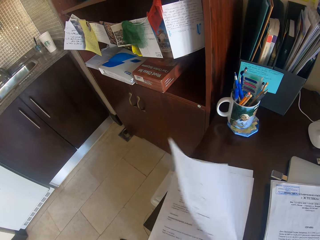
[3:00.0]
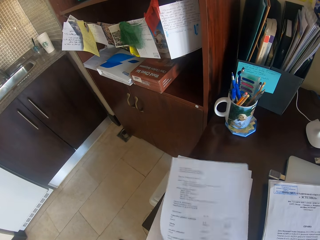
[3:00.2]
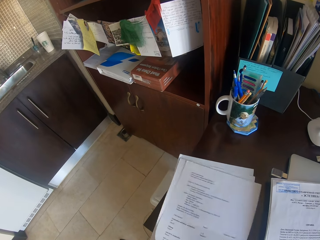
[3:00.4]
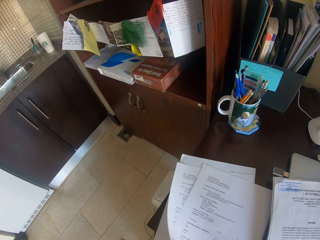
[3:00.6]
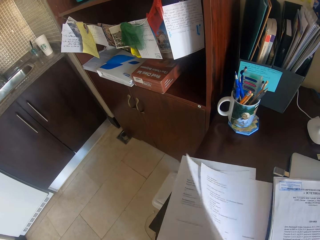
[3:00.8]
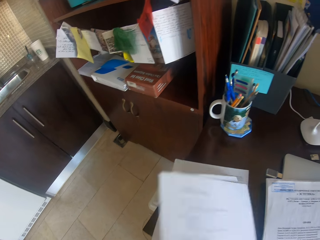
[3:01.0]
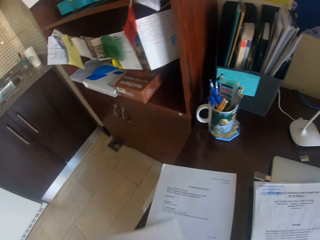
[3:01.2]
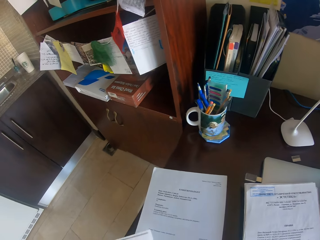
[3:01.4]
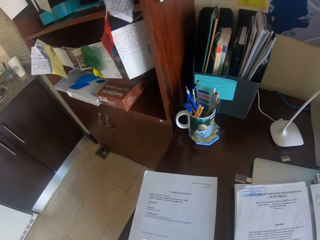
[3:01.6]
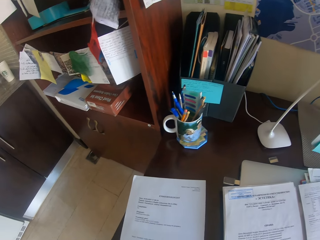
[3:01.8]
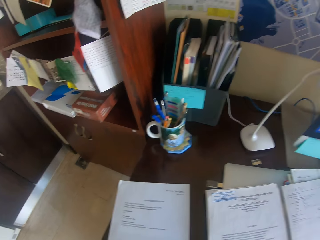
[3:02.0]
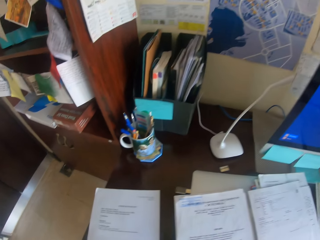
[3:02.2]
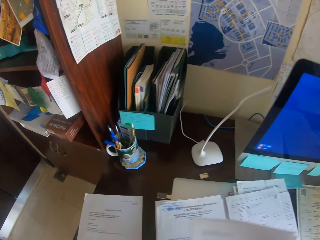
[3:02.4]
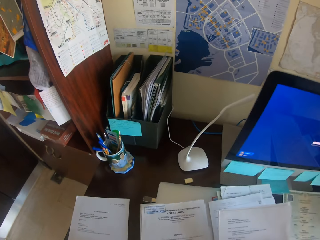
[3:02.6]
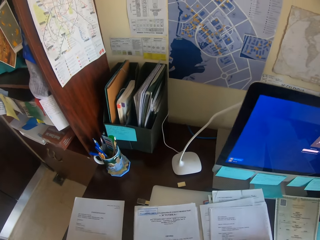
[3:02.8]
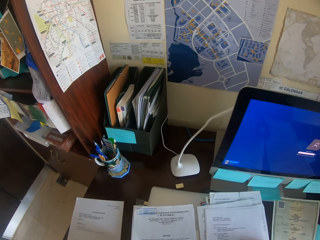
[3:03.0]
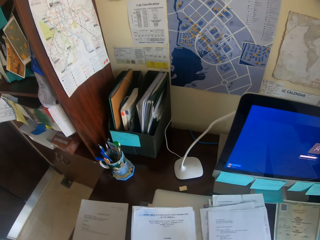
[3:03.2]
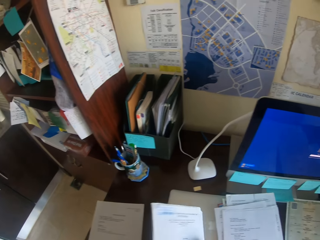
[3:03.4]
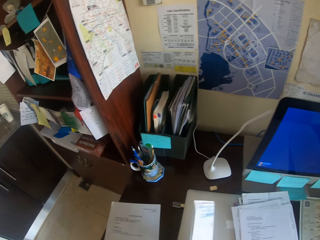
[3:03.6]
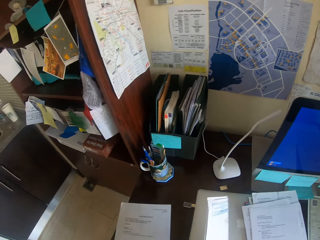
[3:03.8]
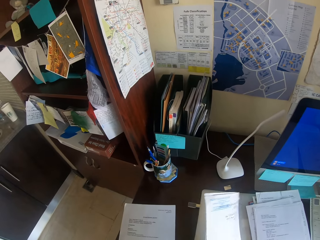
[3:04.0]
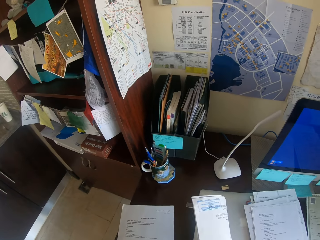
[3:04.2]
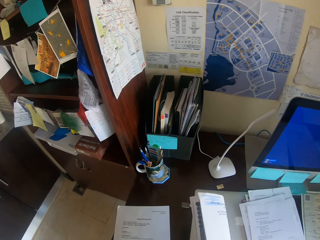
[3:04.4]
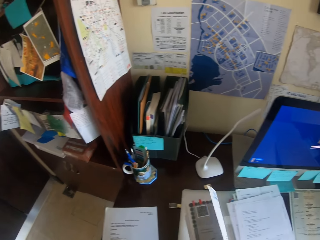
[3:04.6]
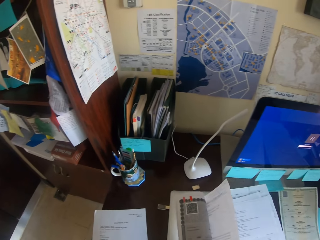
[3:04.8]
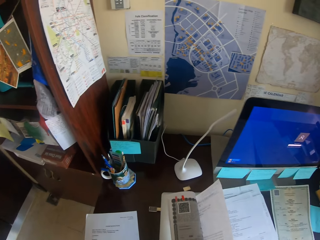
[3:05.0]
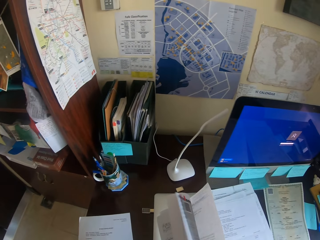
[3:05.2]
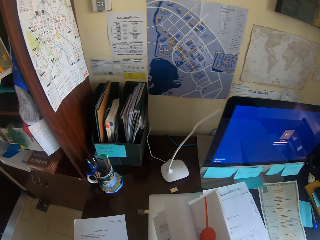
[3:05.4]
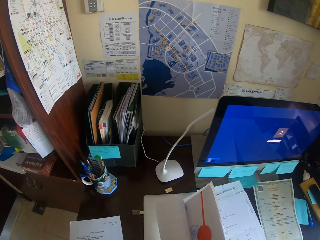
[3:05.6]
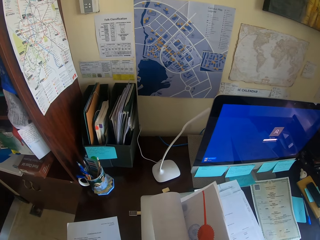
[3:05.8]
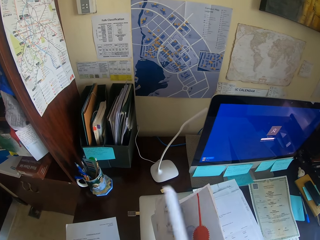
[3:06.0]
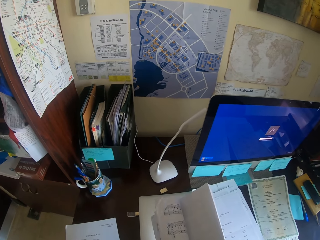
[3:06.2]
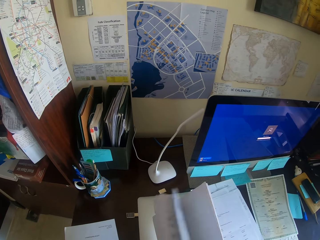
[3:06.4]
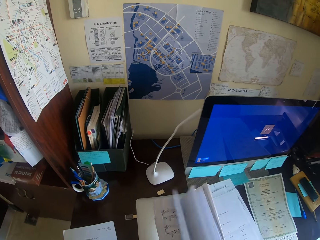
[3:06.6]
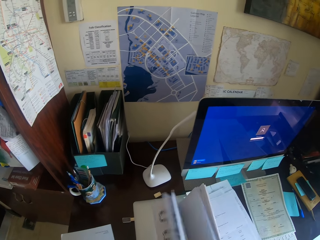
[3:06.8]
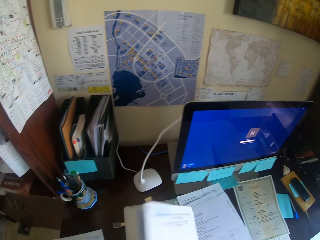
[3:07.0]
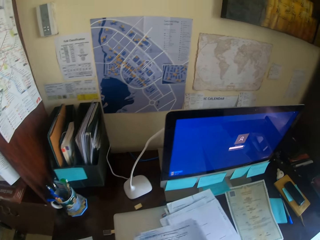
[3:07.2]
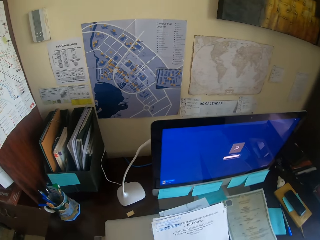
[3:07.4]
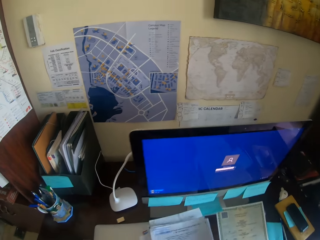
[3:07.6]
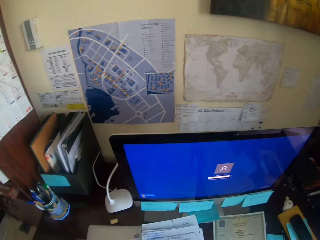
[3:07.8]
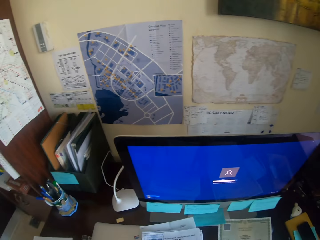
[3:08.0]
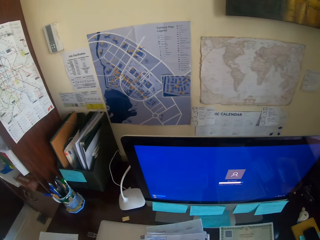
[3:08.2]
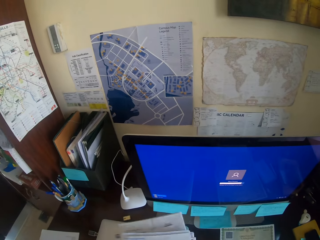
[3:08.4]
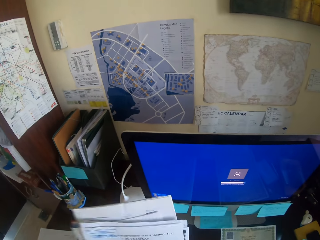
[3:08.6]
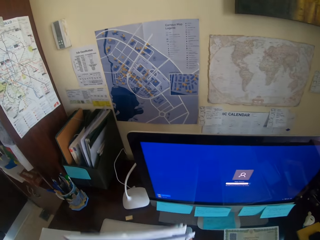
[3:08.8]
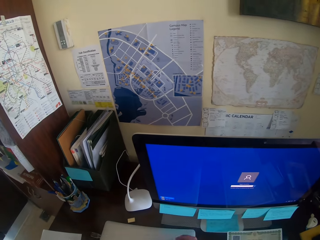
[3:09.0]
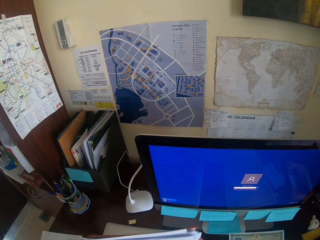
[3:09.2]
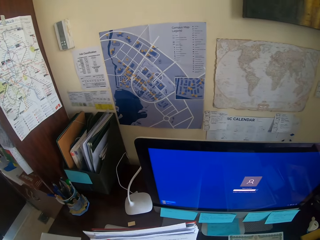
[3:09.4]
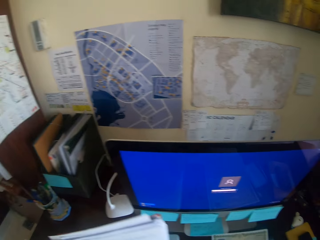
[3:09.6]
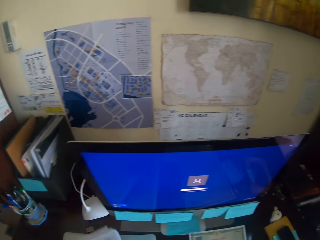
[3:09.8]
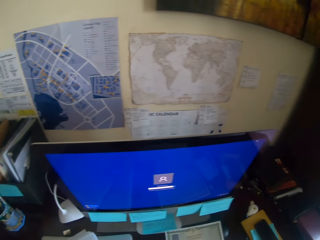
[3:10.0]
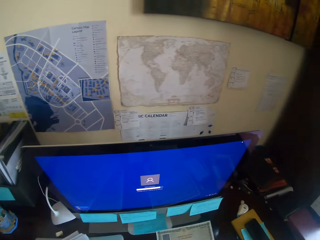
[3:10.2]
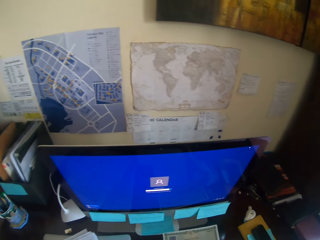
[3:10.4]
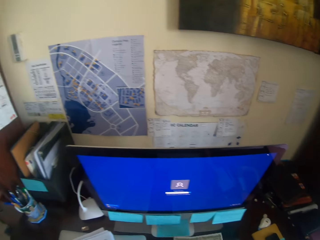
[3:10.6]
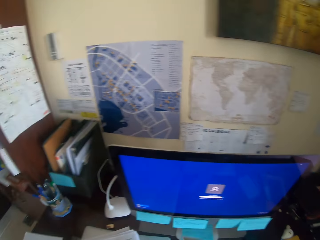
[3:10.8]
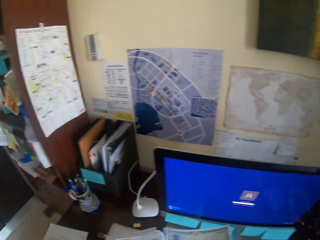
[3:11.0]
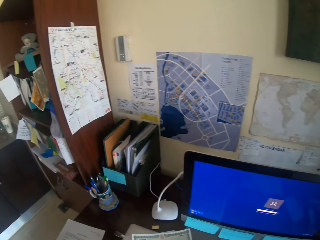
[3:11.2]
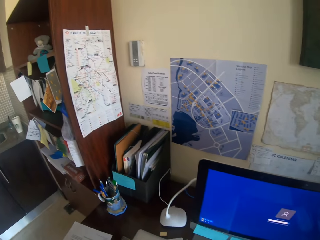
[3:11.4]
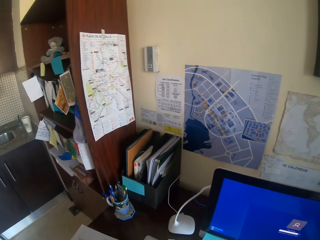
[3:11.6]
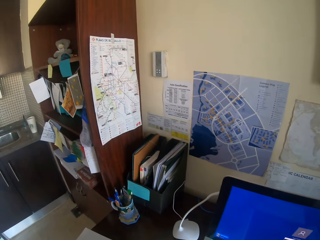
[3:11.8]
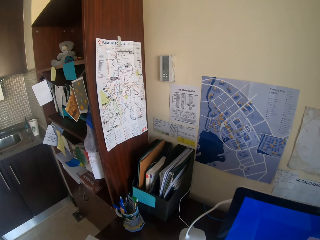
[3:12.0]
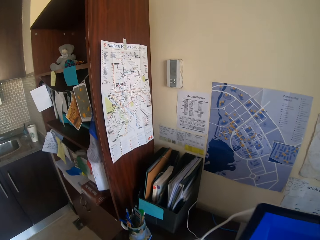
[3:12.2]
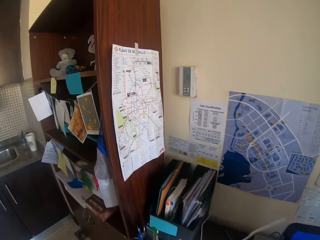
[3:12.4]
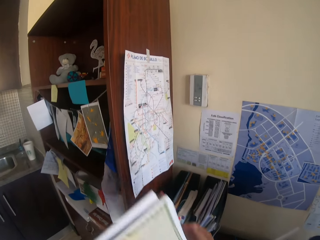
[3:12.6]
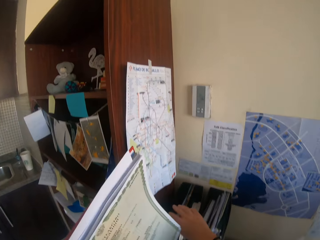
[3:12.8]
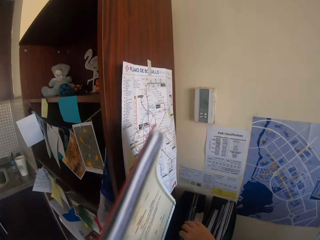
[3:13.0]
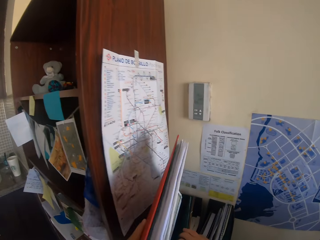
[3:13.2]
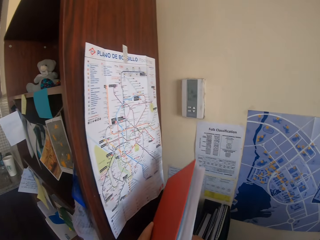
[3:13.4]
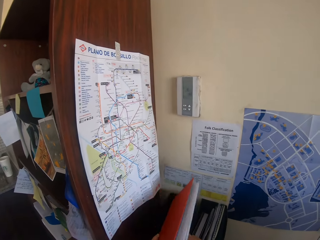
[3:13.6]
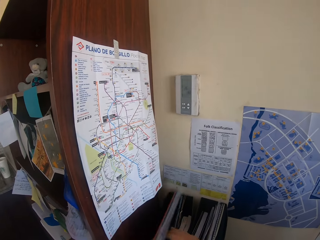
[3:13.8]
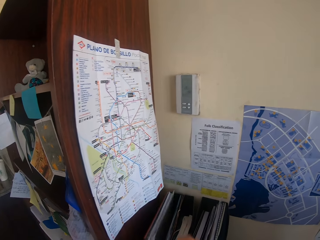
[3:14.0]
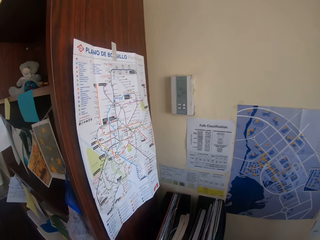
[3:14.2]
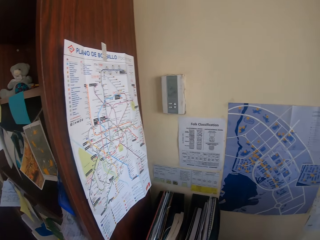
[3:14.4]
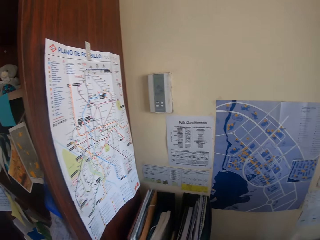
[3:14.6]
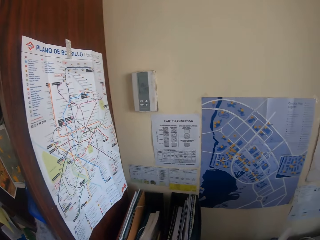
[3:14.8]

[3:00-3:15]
The camera wearer takes papers. They flap the papers on the hand. They open the papers. They take papers. They tap the papers on the desk. They put the papers on the desk. They look around. They take a paper. They move. They put a file on the file holder.

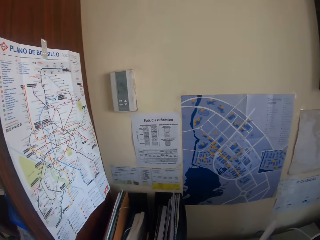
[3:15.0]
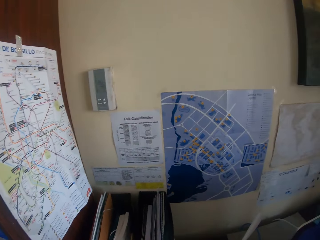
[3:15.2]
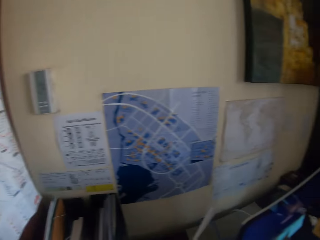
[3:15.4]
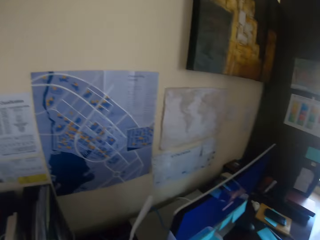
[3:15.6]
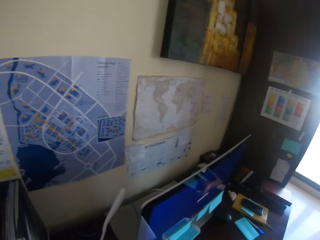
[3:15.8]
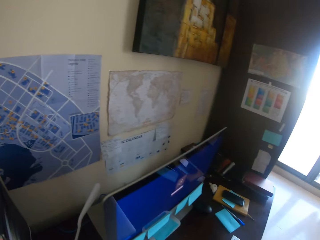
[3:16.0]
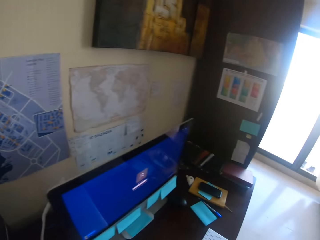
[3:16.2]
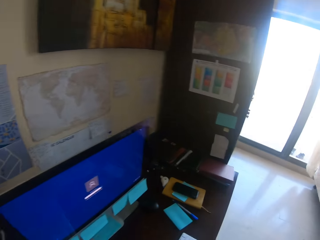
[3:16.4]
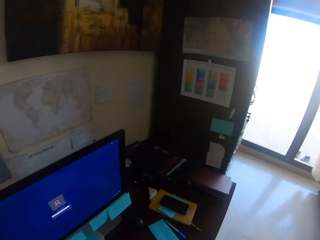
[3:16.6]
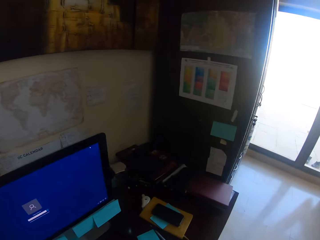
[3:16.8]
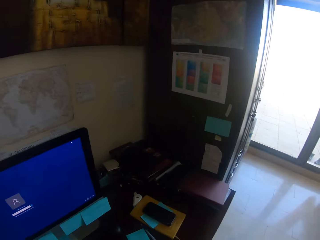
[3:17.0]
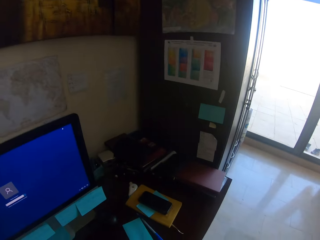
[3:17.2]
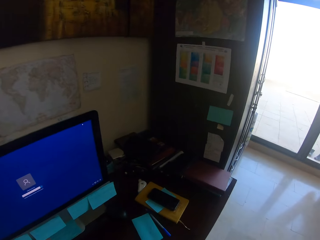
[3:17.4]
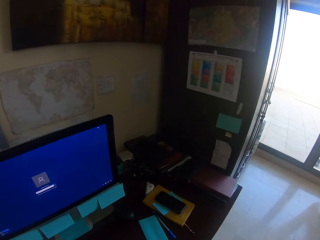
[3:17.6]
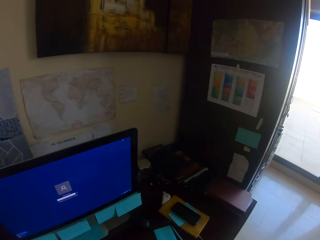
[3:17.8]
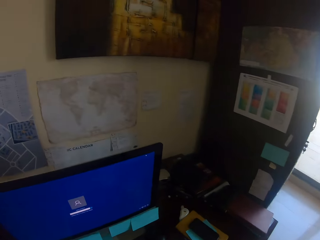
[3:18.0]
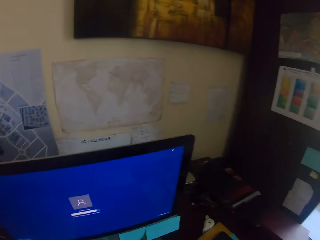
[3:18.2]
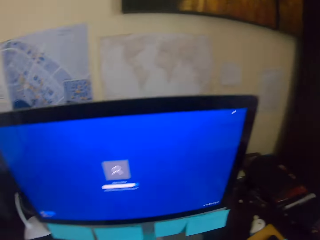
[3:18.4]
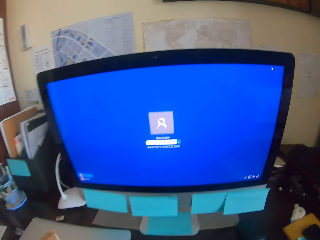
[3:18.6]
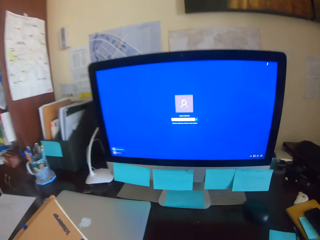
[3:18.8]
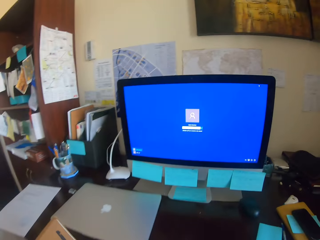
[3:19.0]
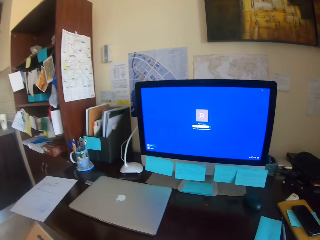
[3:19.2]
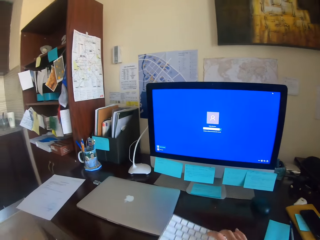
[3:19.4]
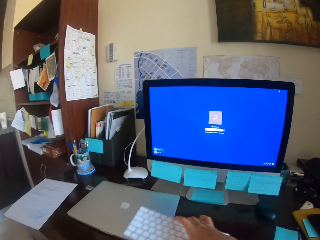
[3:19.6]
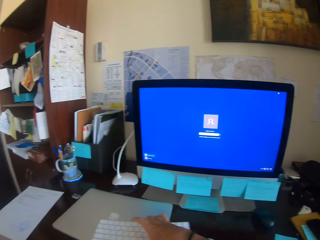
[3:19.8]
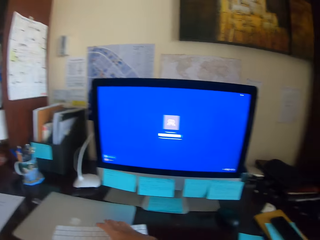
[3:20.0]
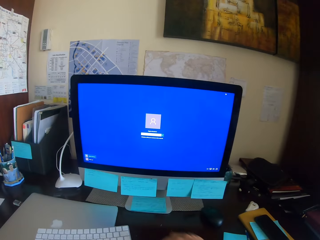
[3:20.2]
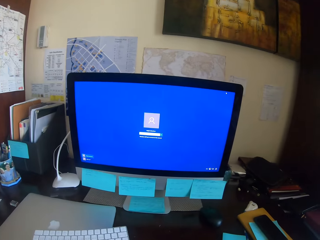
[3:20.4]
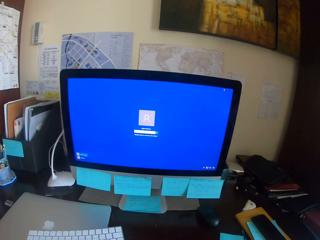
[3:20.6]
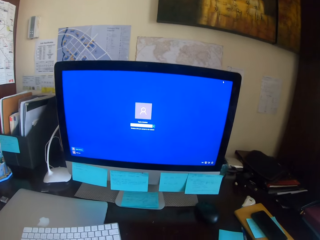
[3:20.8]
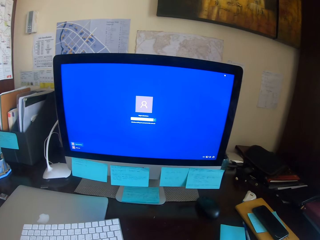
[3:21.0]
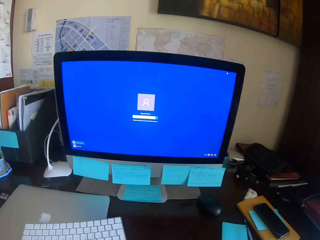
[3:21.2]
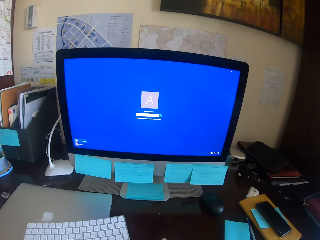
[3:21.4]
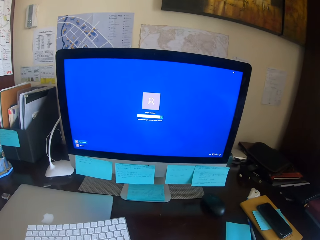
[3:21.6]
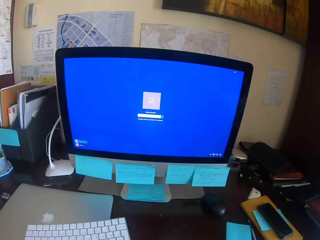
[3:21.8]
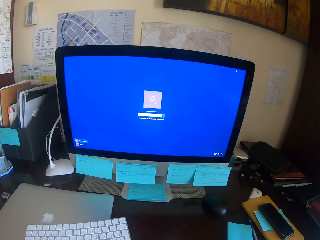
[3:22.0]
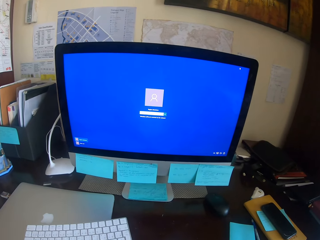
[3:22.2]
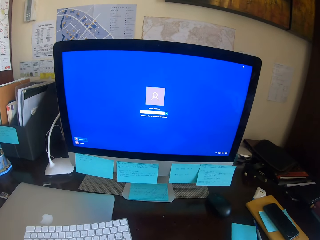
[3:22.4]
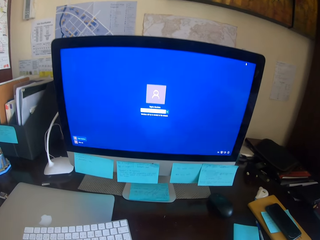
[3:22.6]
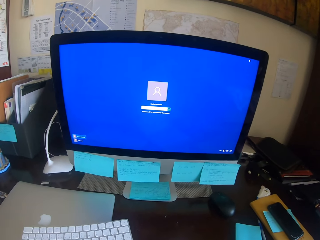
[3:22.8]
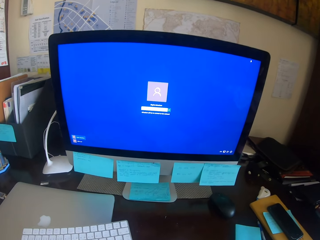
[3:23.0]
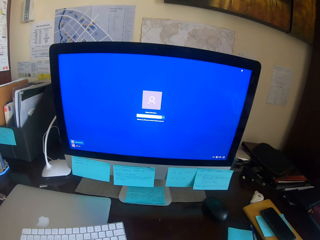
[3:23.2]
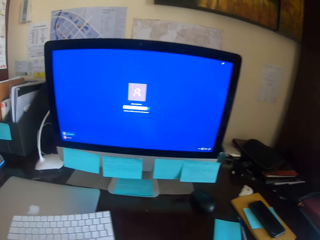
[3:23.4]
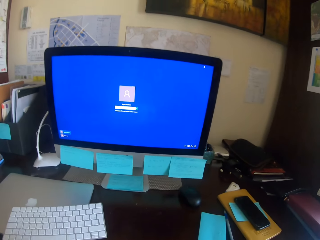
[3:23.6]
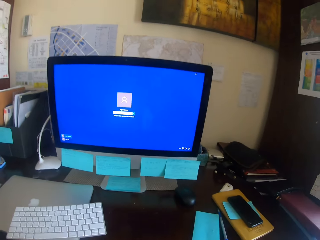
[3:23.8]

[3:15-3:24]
The camera wearer moves beside the desk. They sit on a chair. They put a keyboard on a laptop. They touch a paper.
